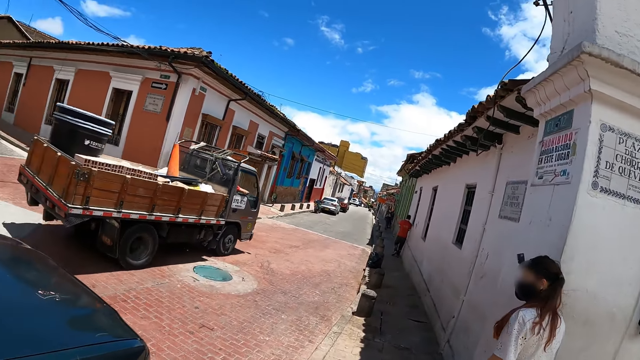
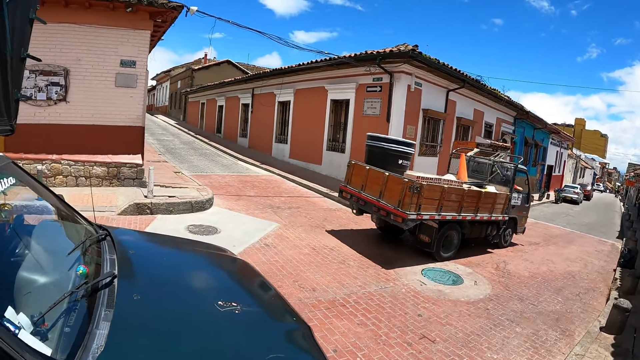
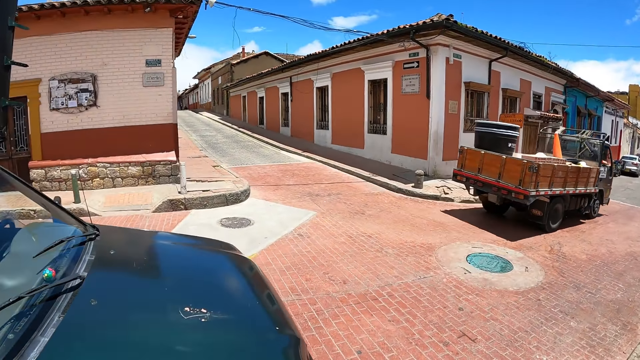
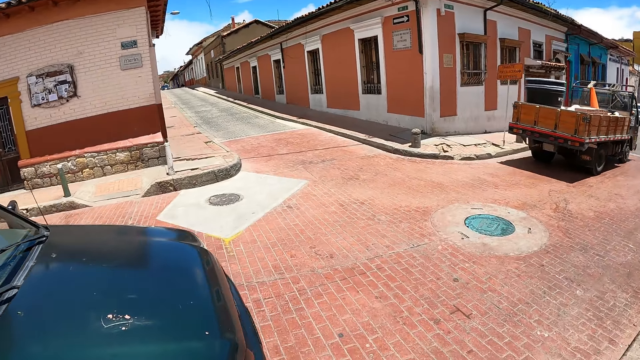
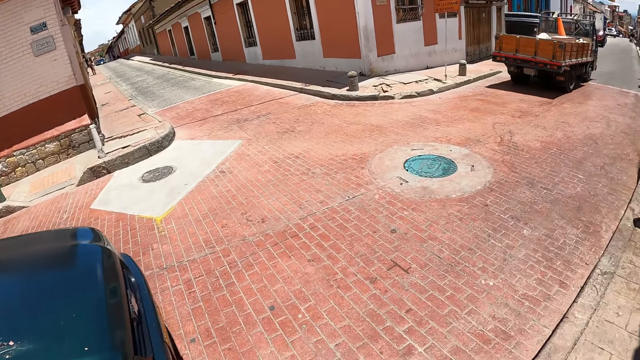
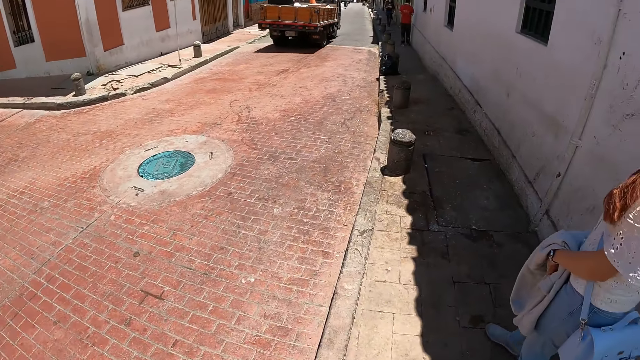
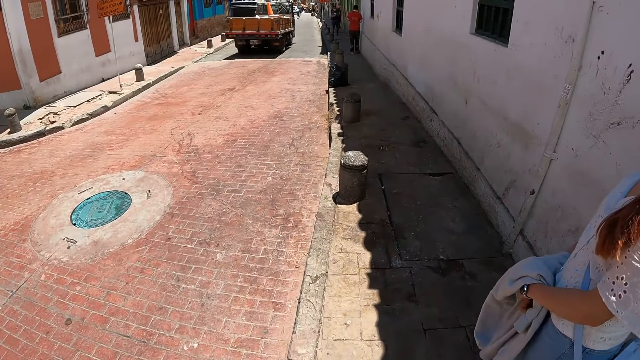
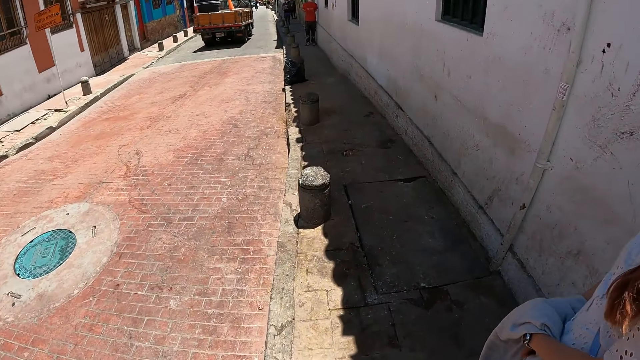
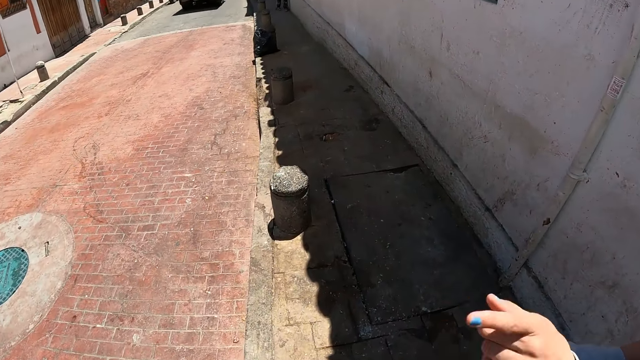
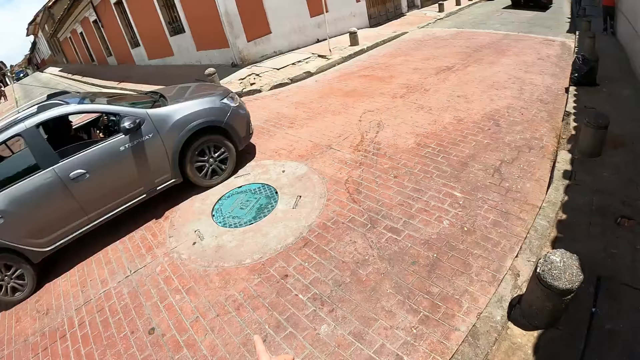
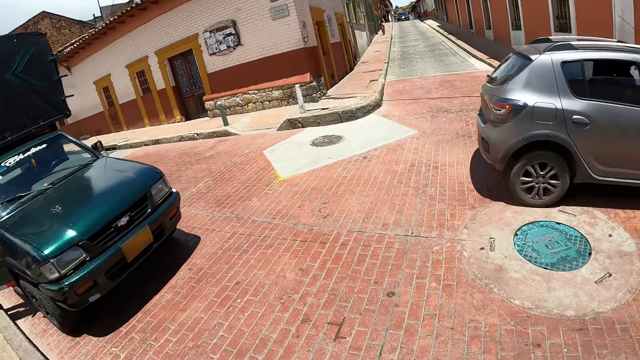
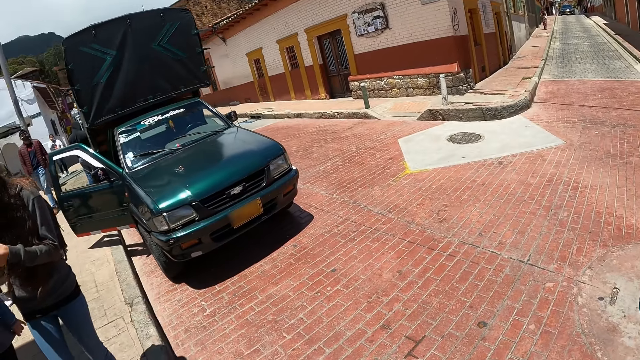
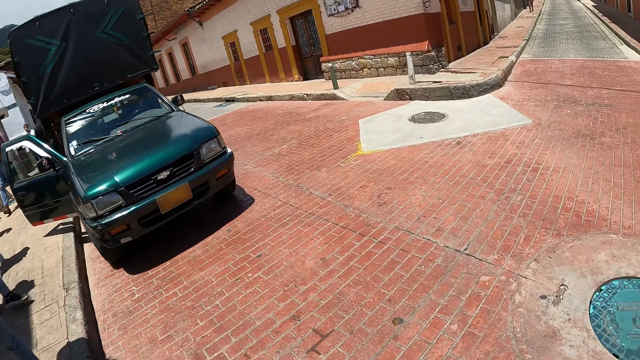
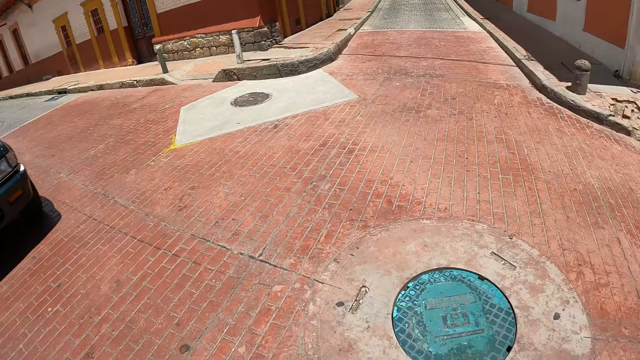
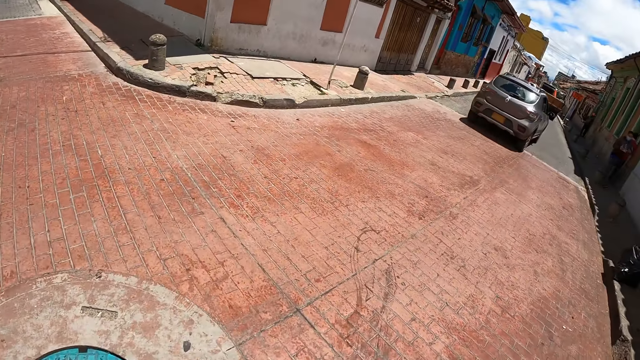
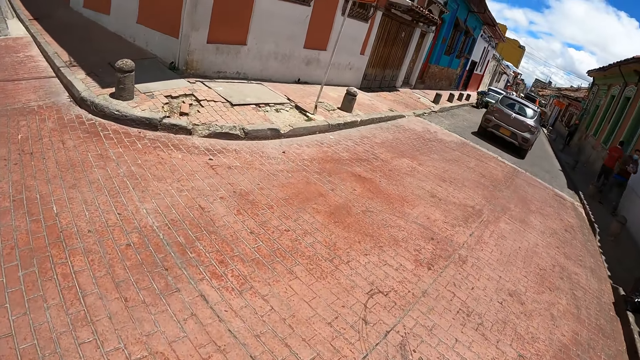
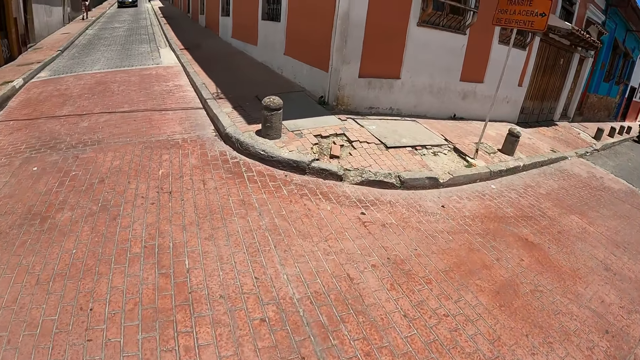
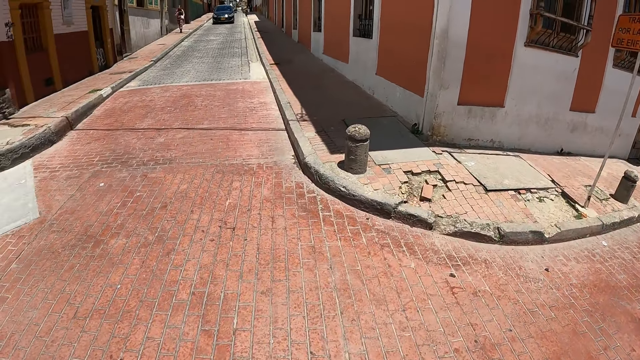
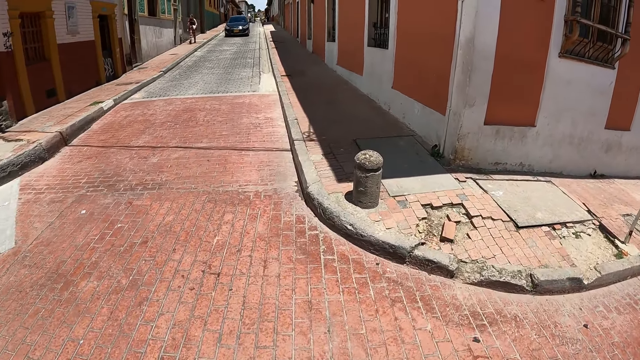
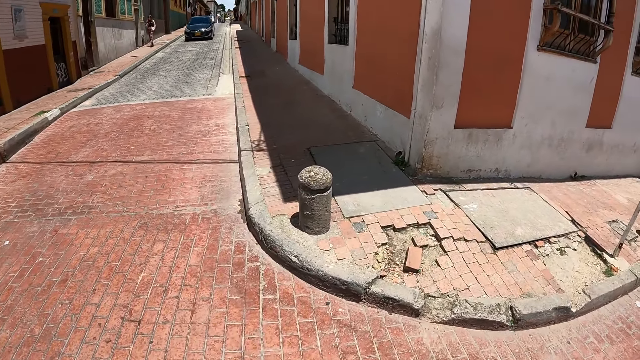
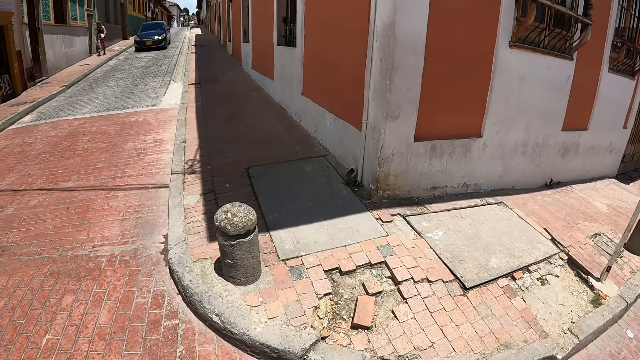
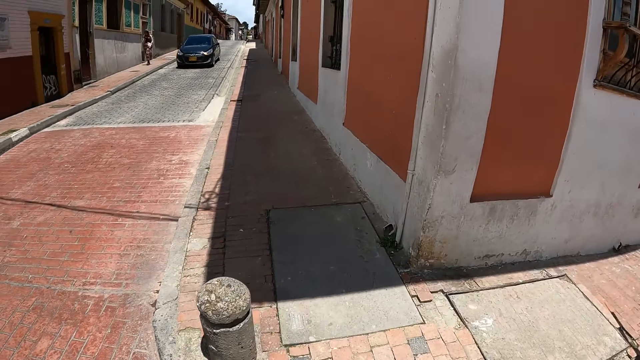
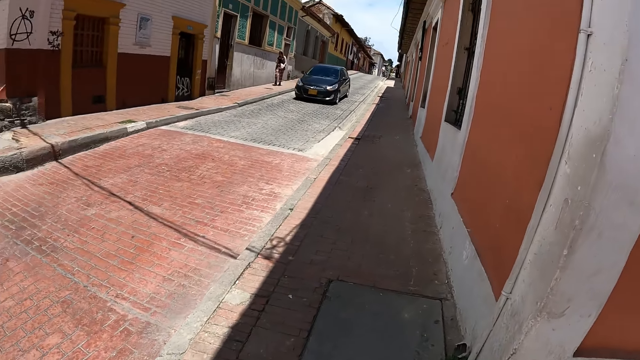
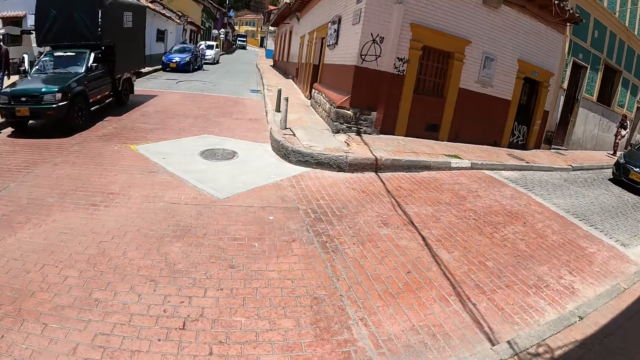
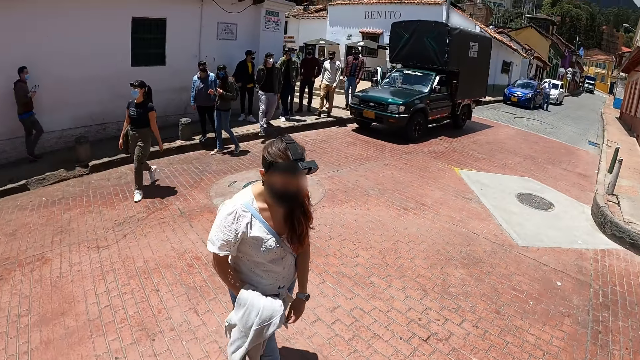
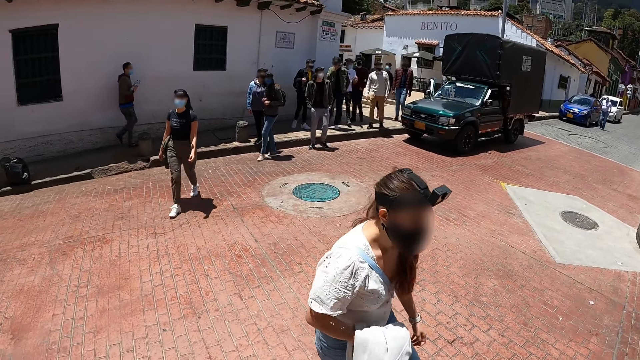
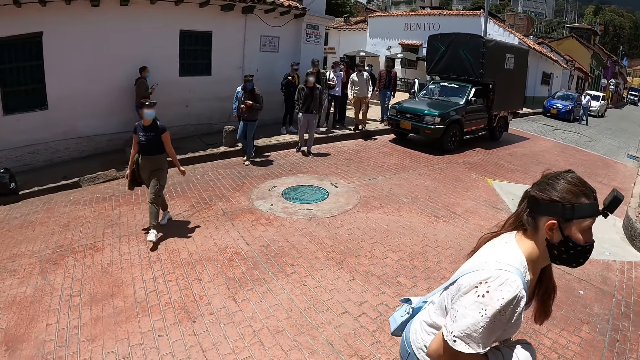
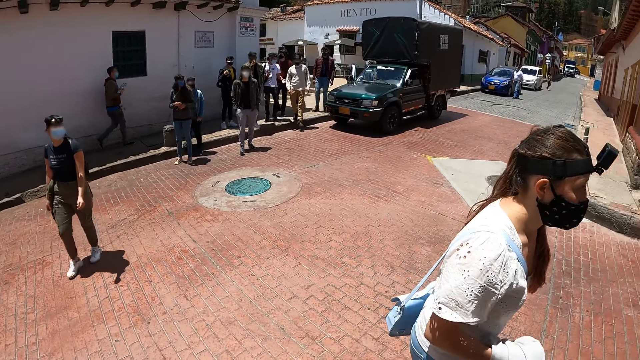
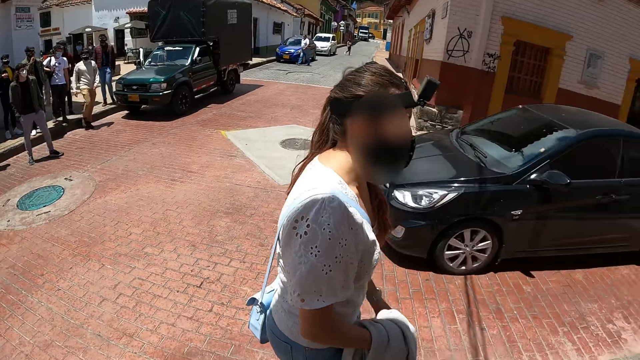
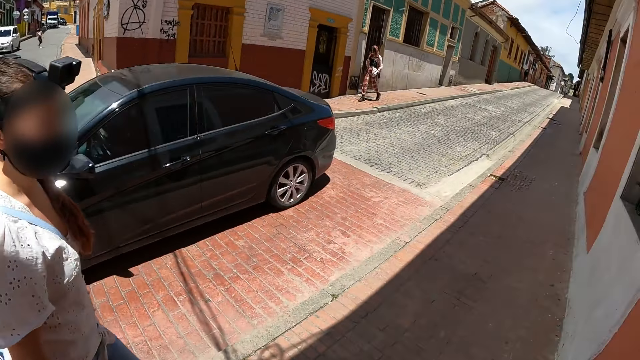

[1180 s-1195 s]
The camera wearer looks around the area. They walk around the area, look around the area, and look at a woman.

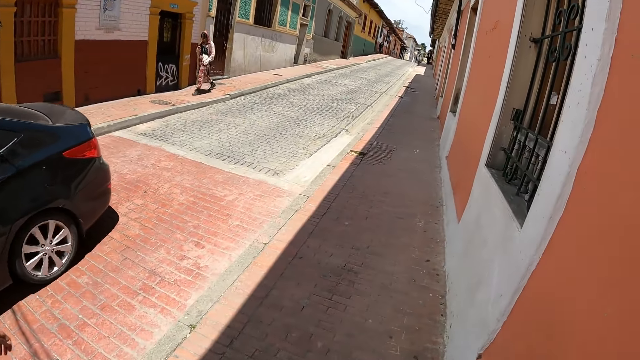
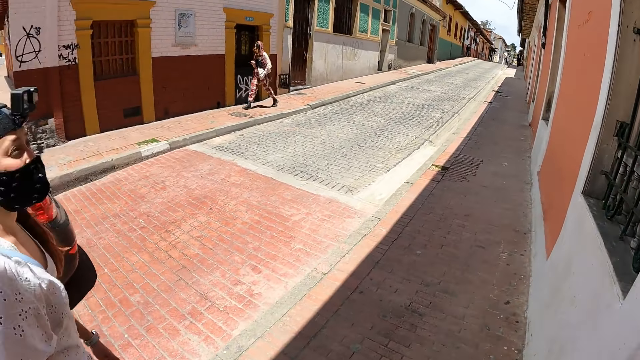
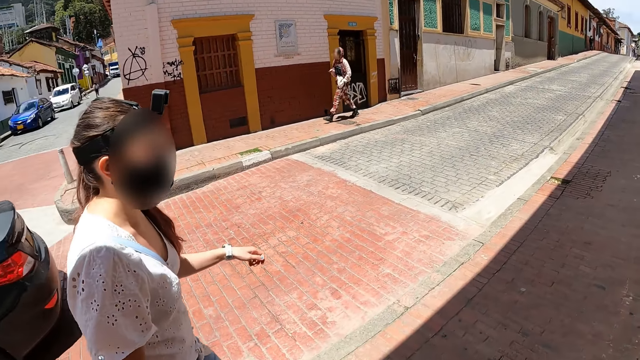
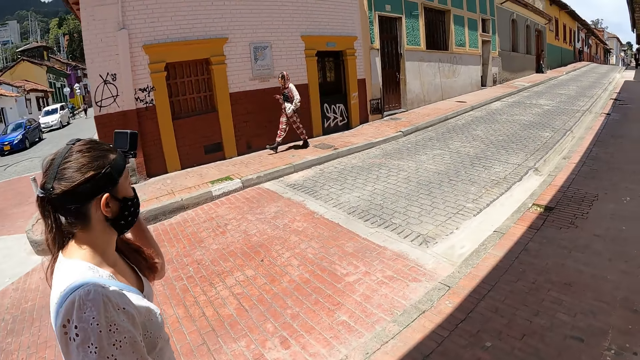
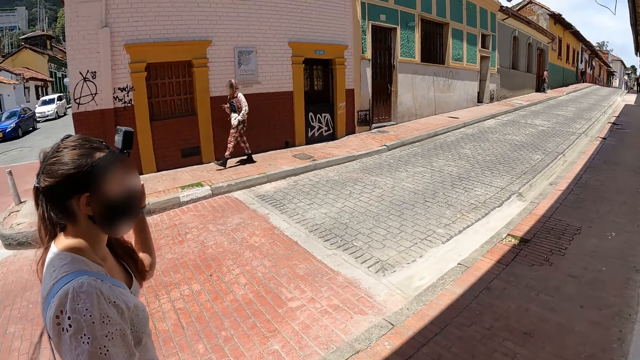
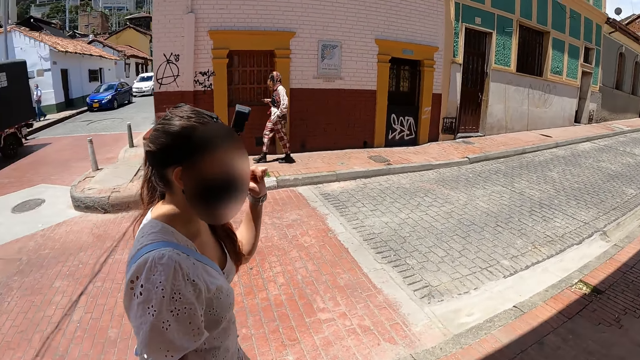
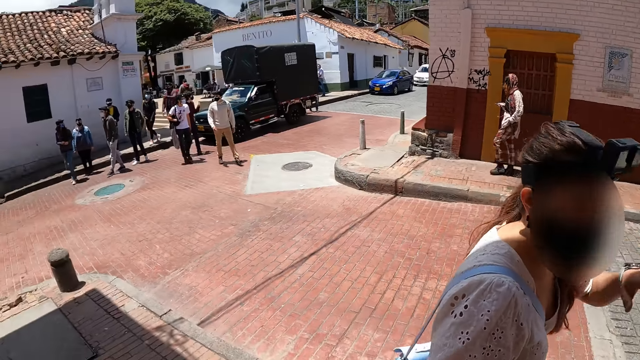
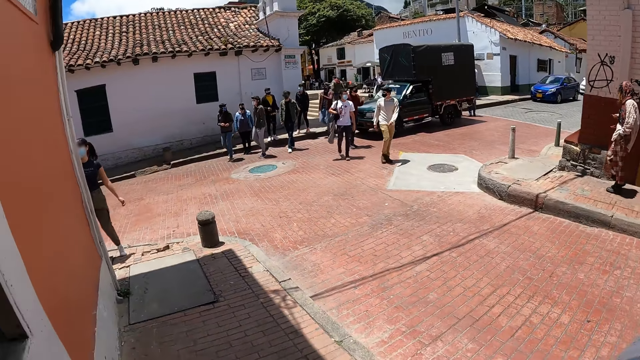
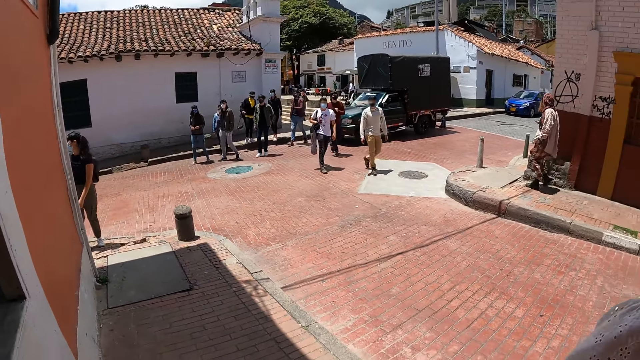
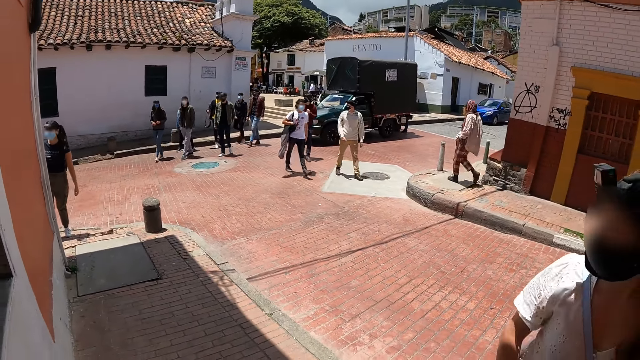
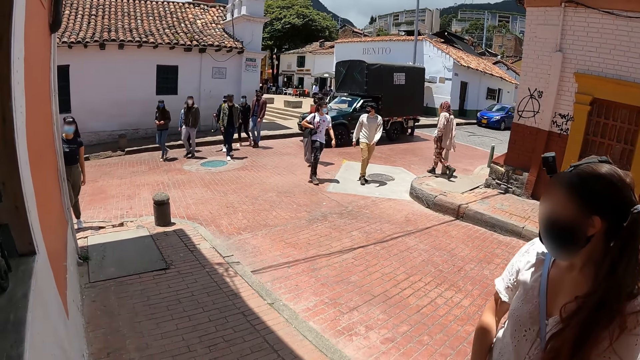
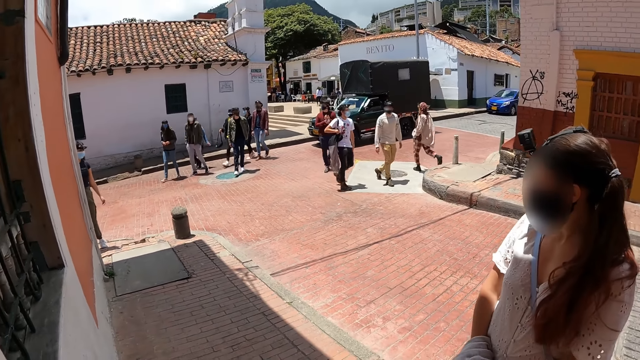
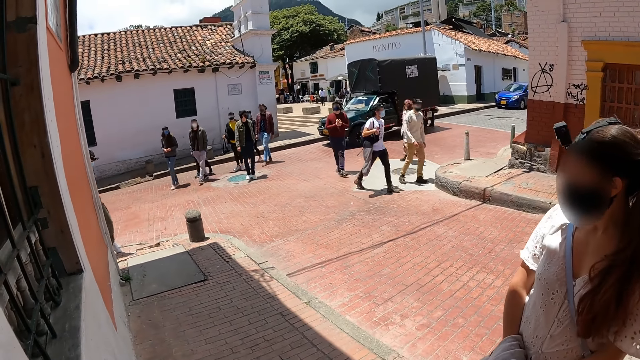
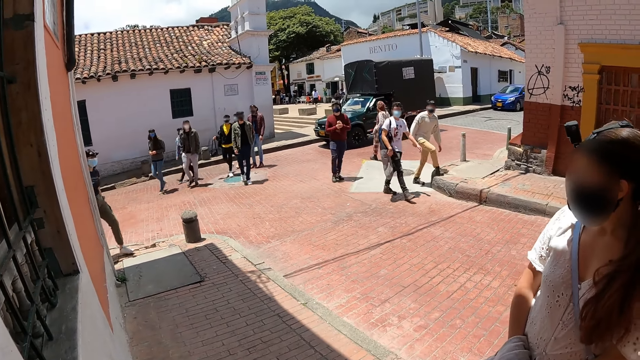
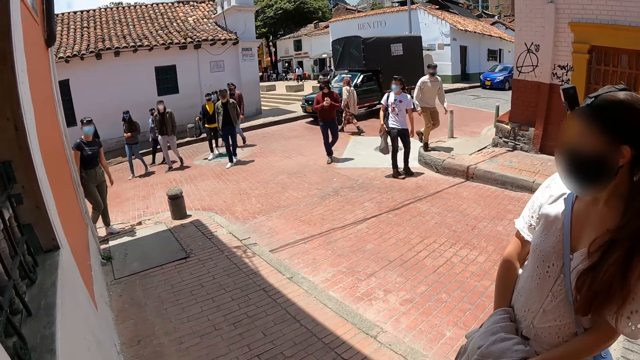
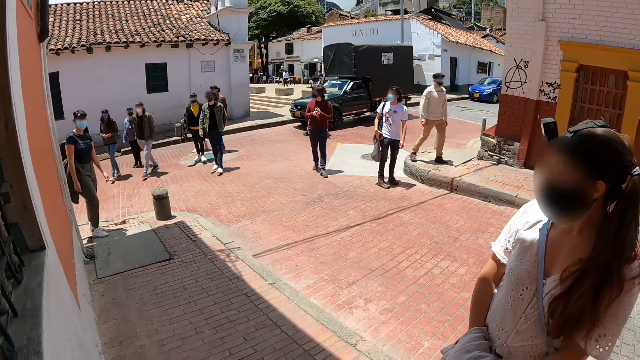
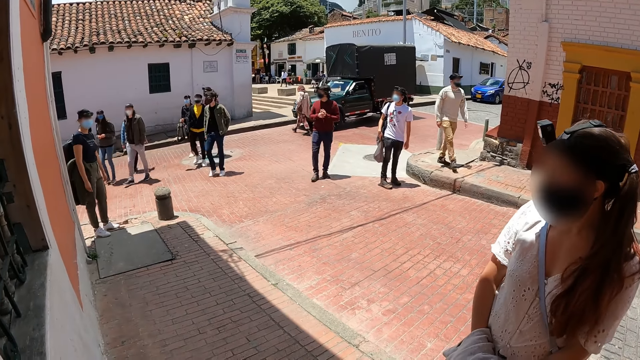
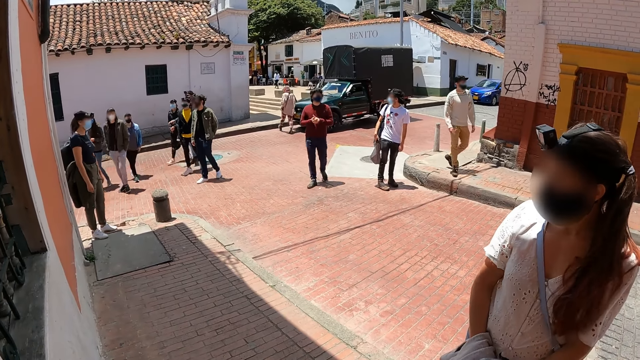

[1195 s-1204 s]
A woman adjusts her hand. The camera wearer looks around the area. They look behind. They look at the woman.
